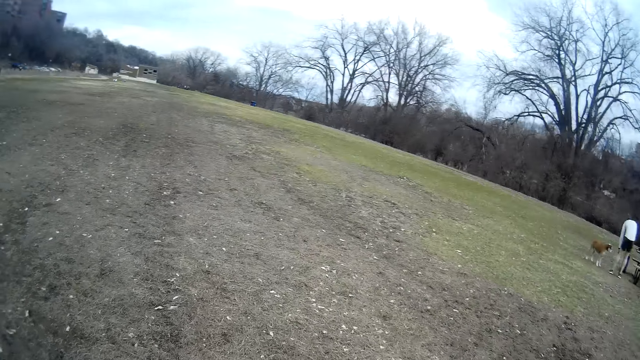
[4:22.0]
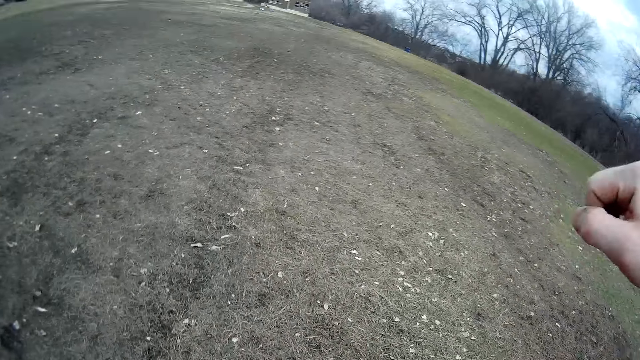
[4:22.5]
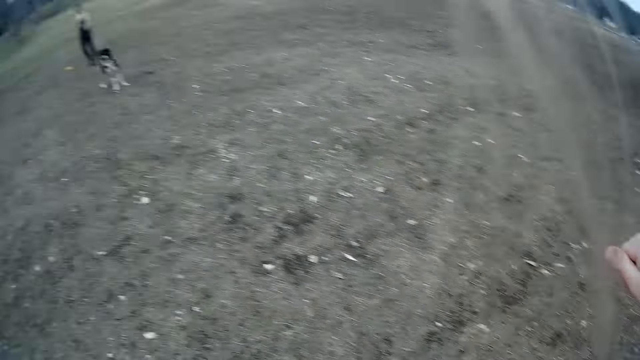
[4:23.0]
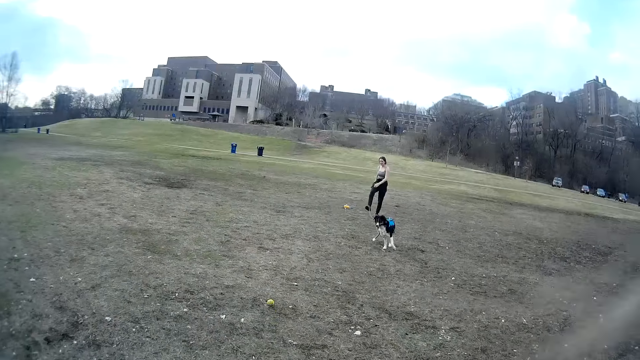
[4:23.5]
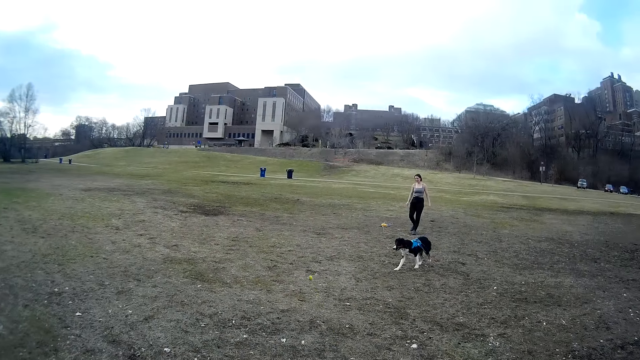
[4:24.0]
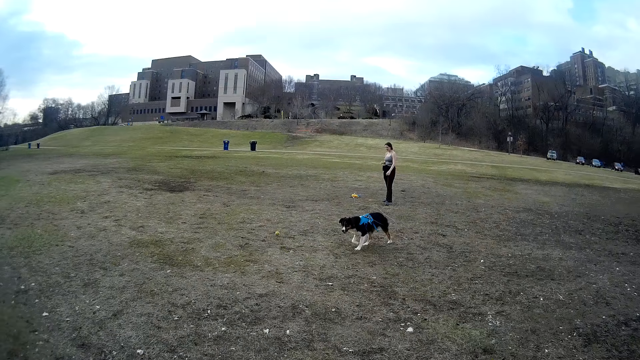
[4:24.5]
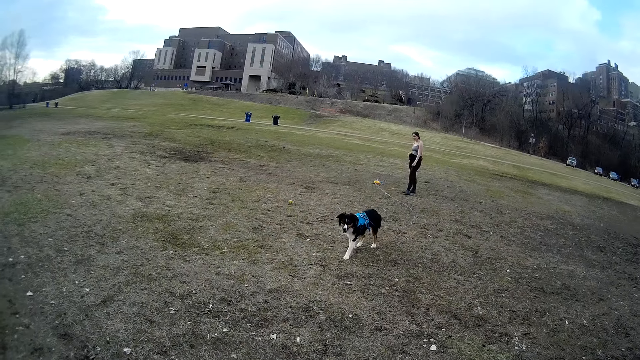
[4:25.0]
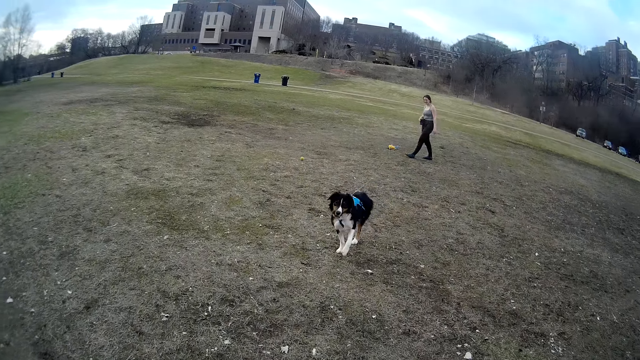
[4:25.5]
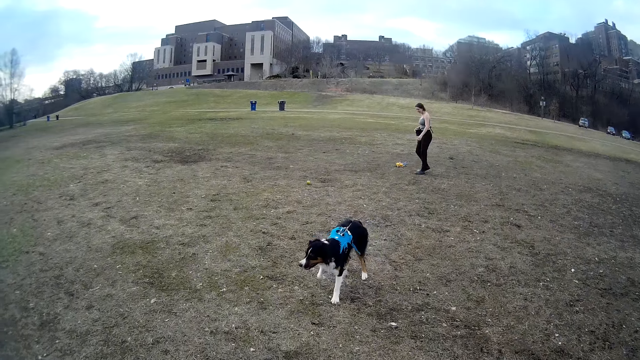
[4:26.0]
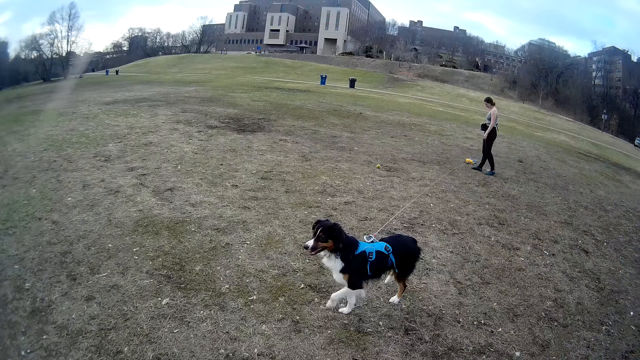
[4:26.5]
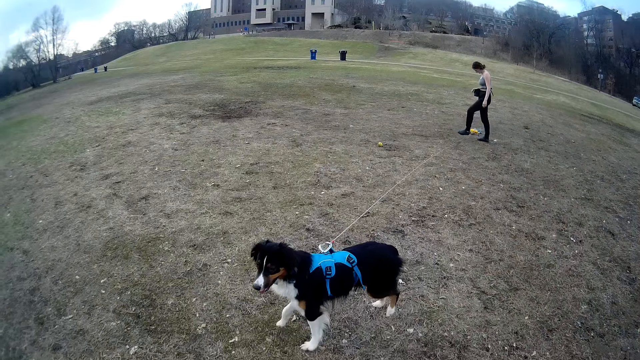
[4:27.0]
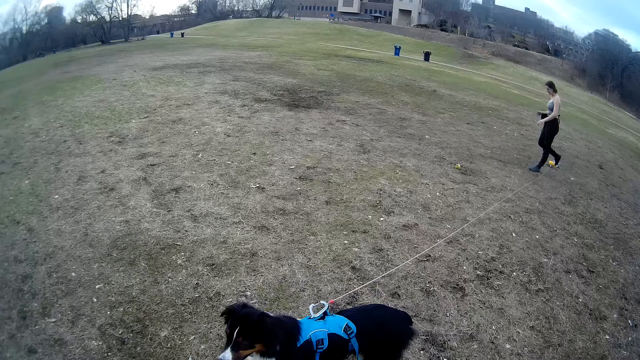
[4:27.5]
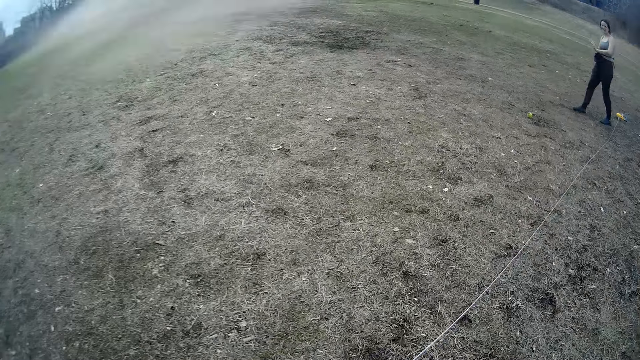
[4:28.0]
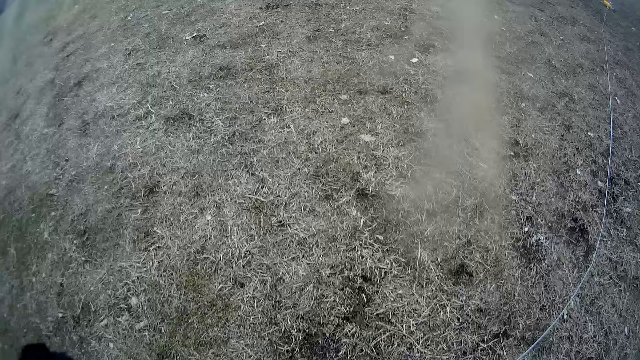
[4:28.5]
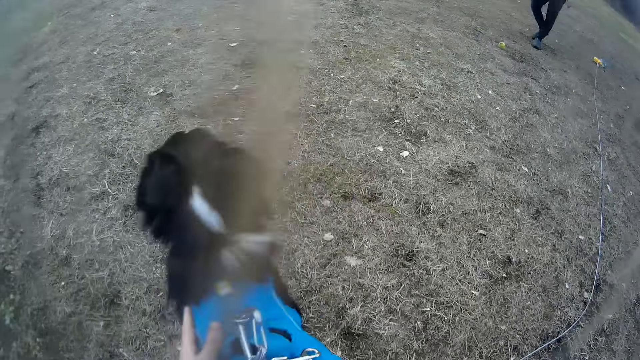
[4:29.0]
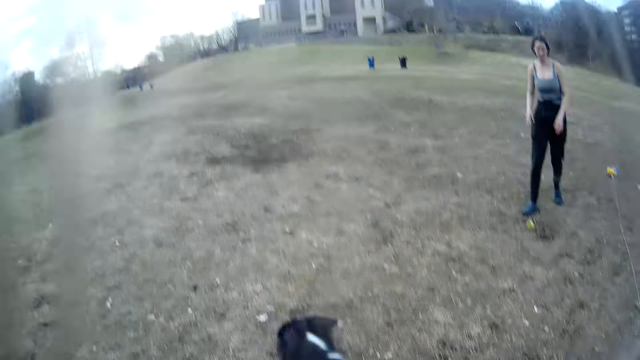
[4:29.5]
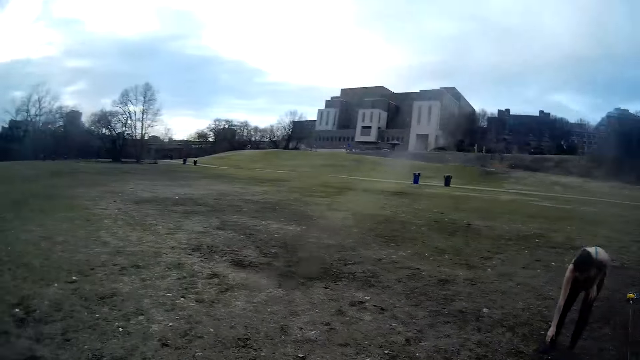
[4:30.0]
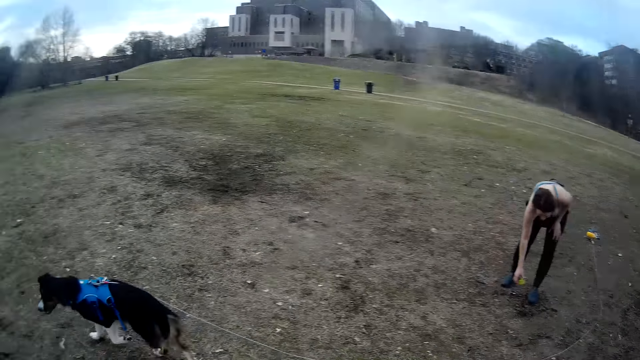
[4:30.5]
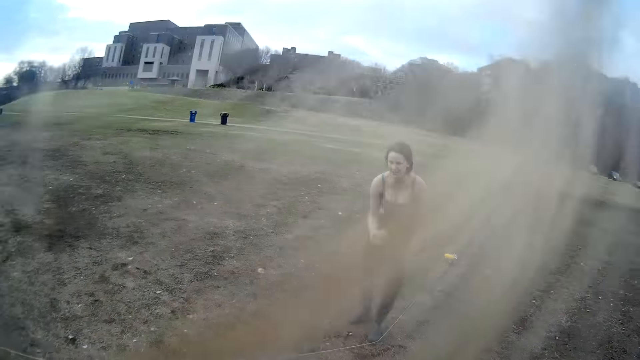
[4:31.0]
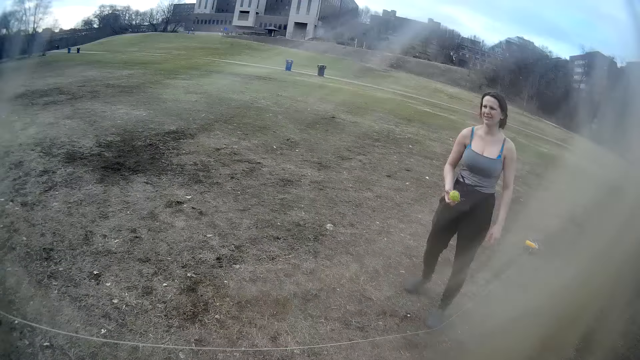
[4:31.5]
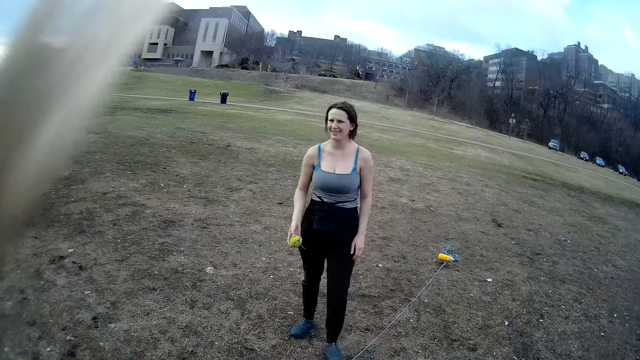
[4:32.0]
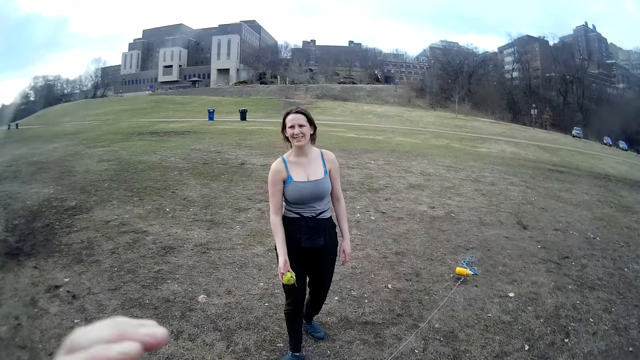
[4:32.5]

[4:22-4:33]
The camera wearer moves the hand. A lady moves the leg and steps forward. The camera wearer touches the dog. The lady picks up the ball. The camera wearer moves the hand.

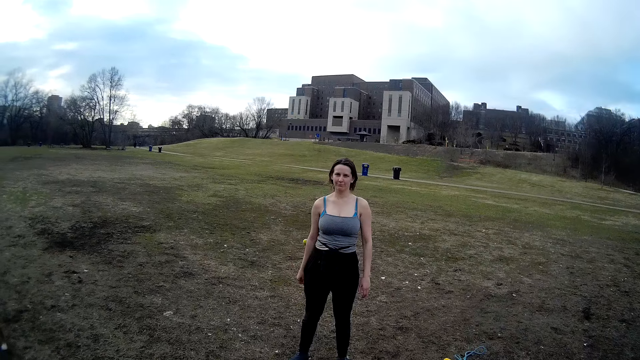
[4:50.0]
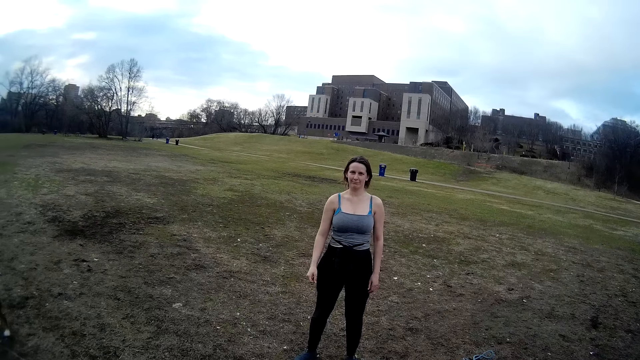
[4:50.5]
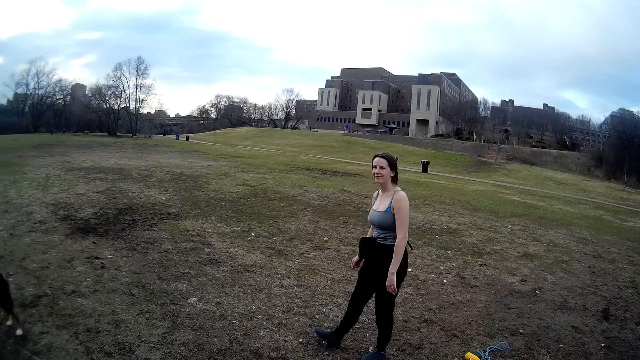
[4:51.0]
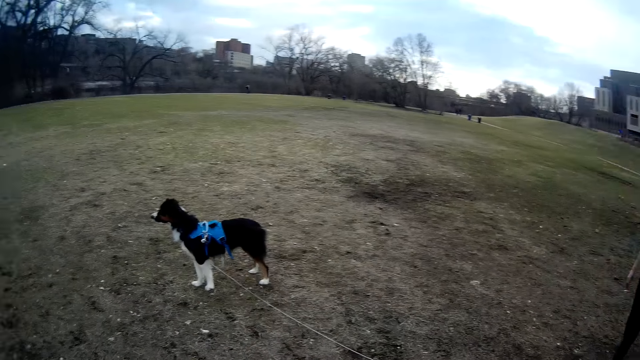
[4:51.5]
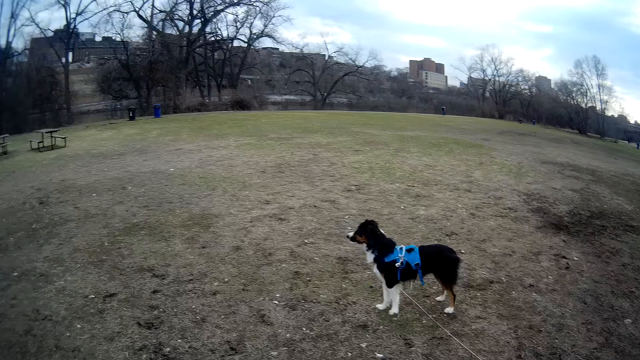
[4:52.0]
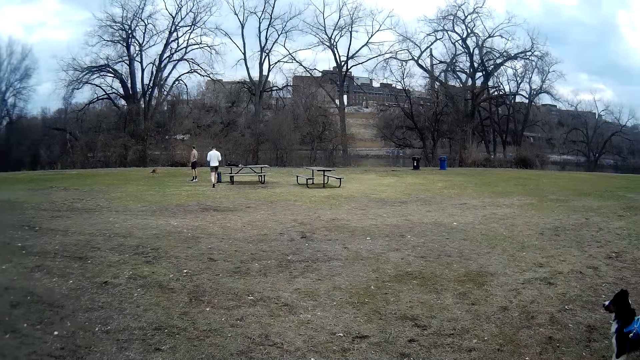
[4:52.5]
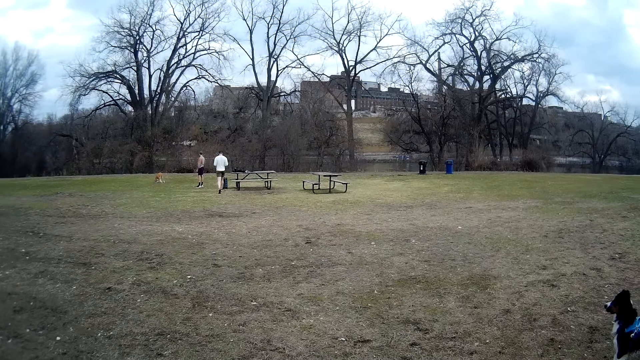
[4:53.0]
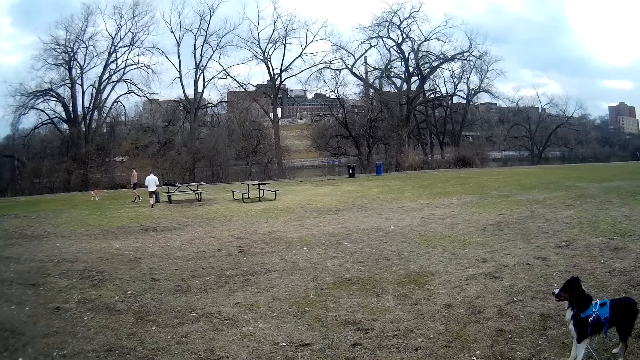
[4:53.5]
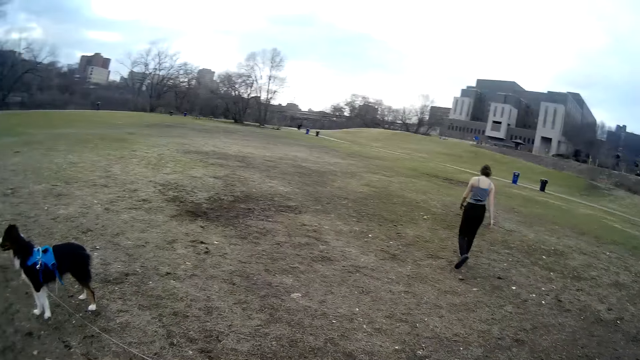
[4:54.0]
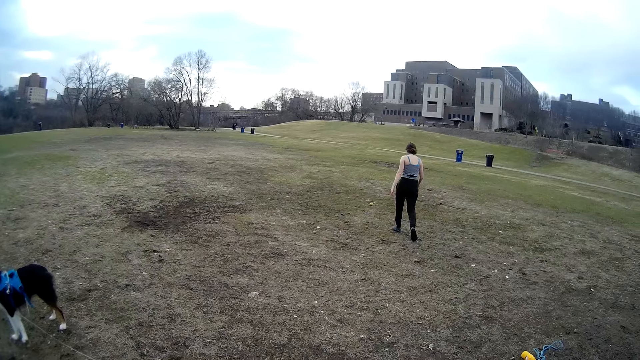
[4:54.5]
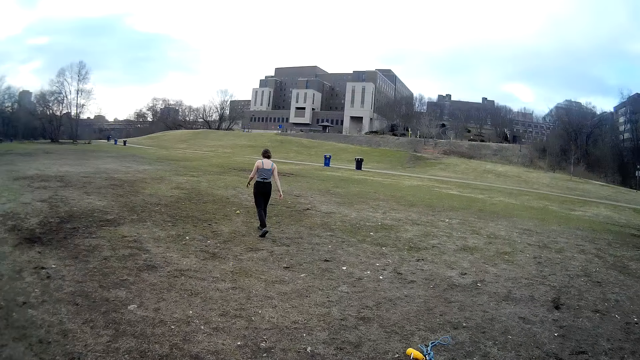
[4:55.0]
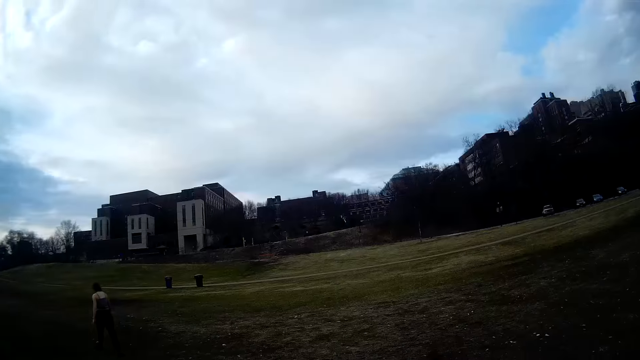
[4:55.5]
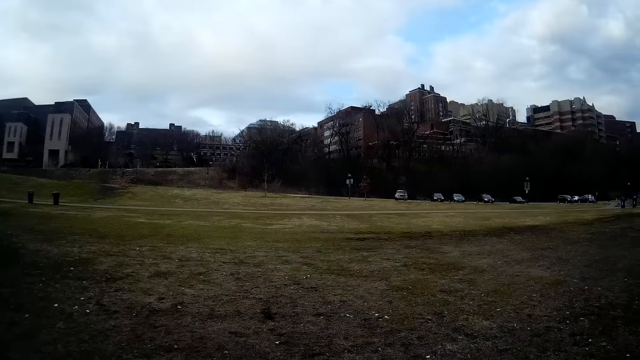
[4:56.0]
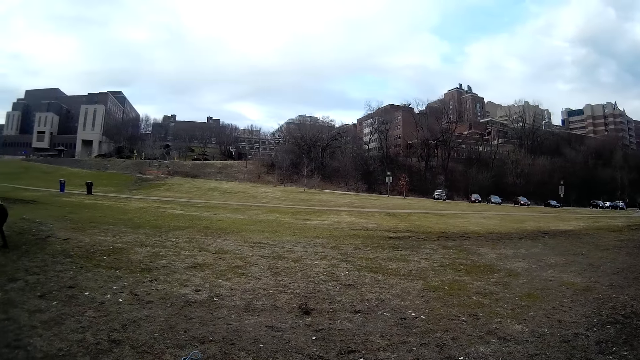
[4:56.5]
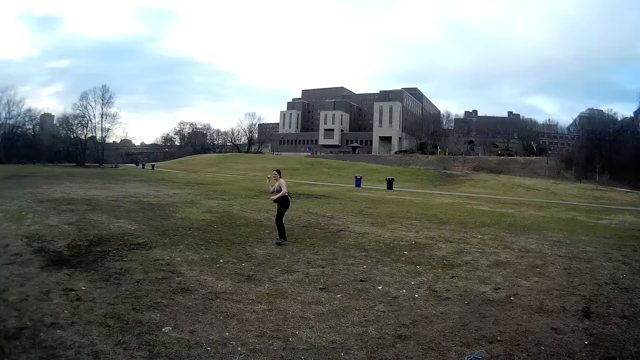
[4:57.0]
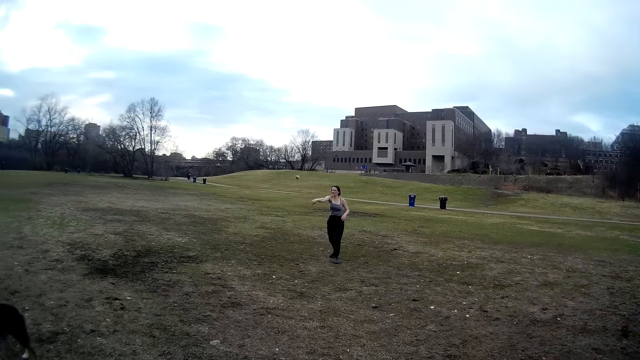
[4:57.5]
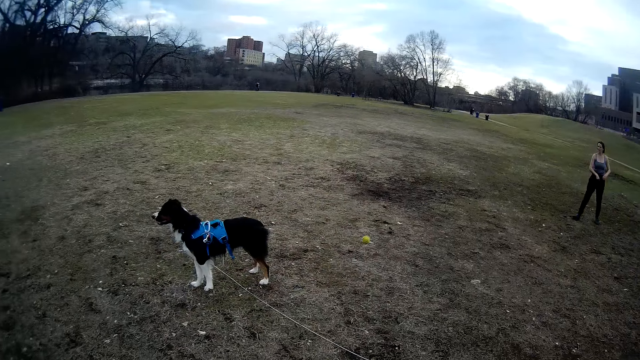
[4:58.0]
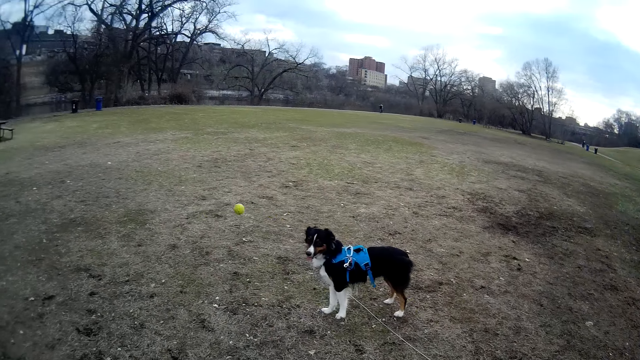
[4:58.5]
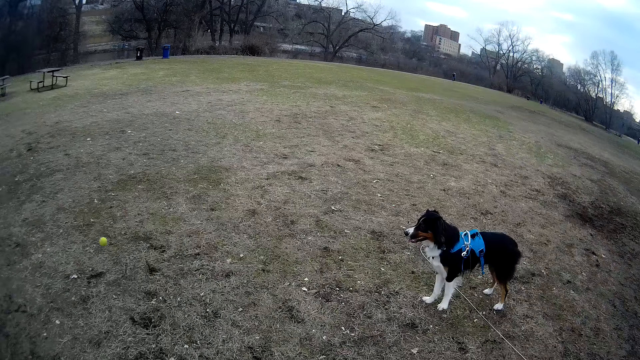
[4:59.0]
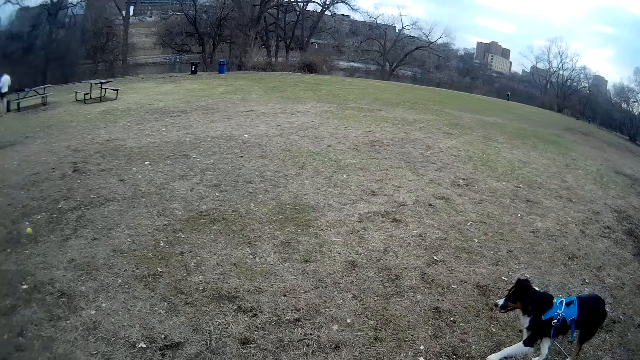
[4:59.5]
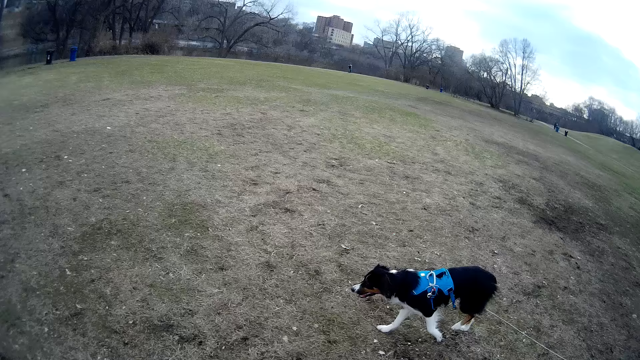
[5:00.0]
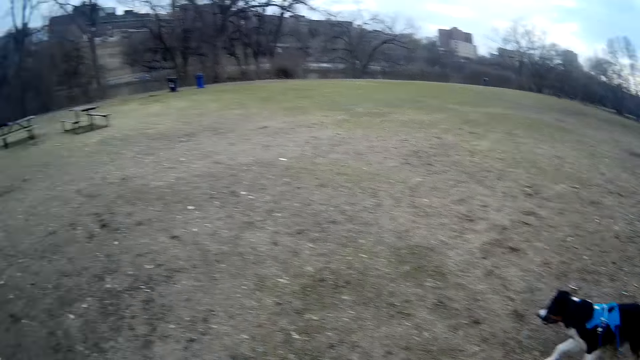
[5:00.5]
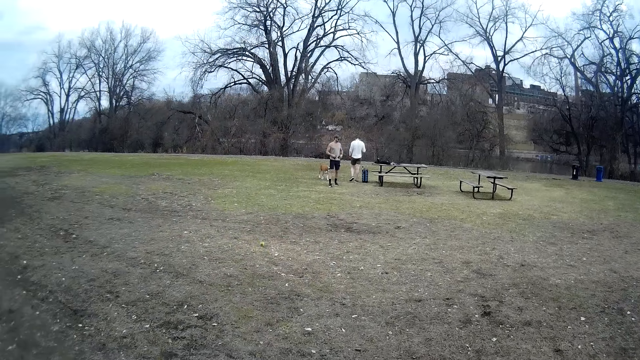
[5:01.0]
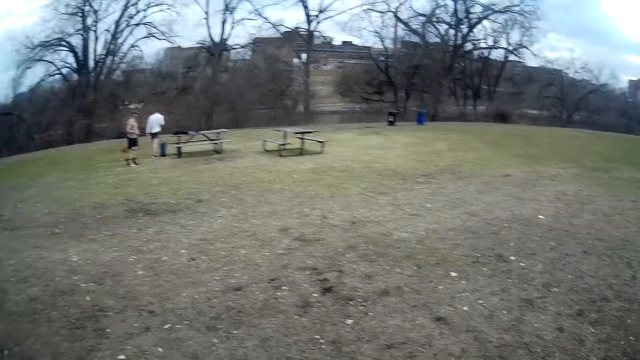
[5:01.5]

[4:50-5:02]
A dog stands beside the camera wearer. A person appears on the other side of the field. Another person appears also from the other side of the field. A woman throws the ball towards the camera wearer.
